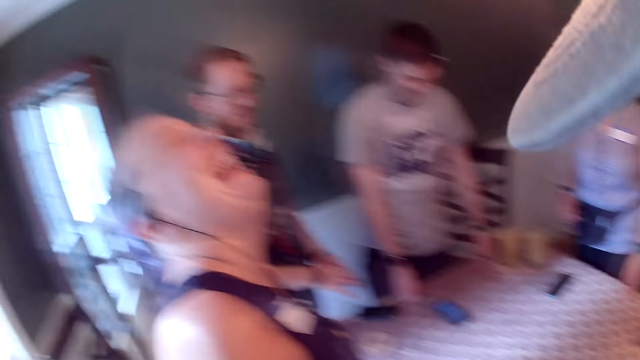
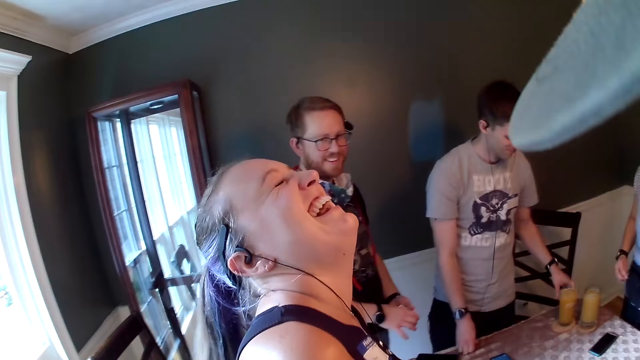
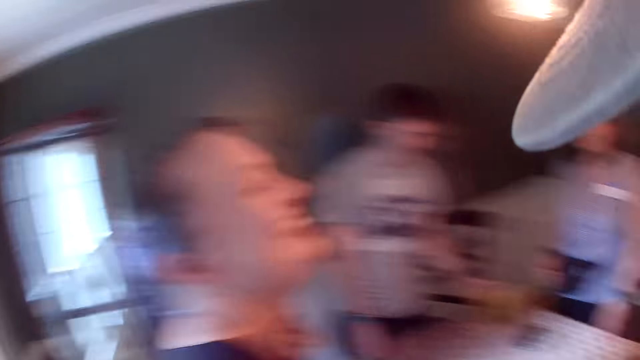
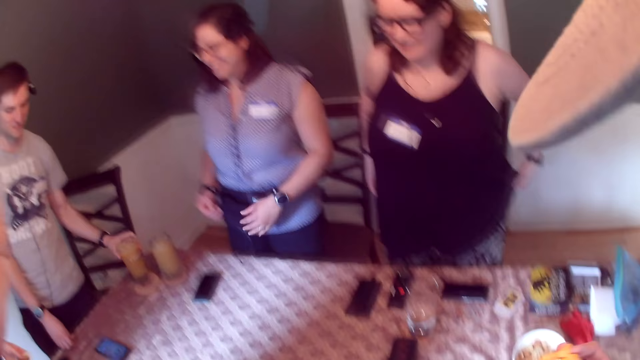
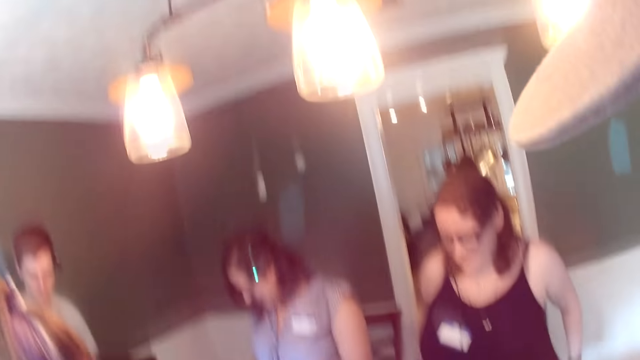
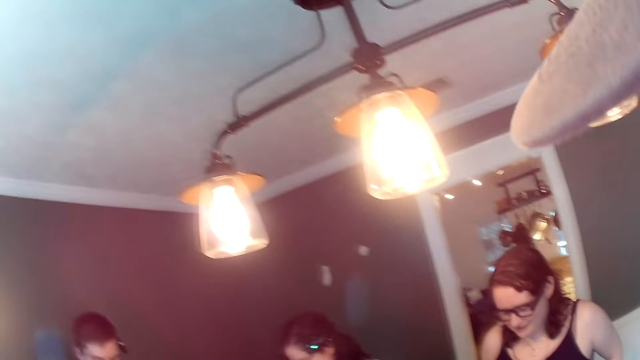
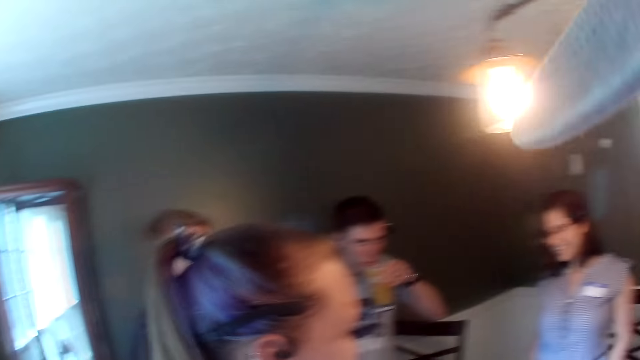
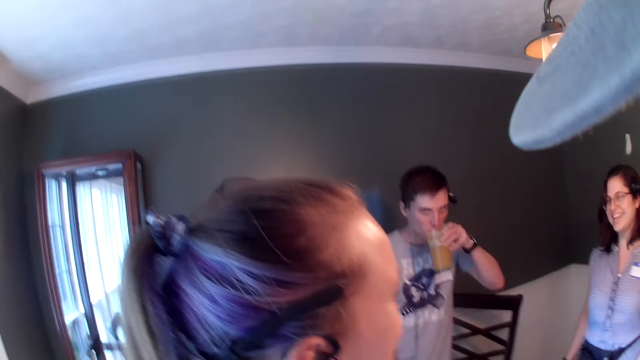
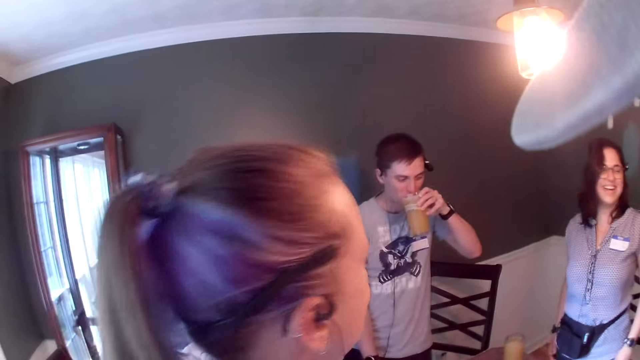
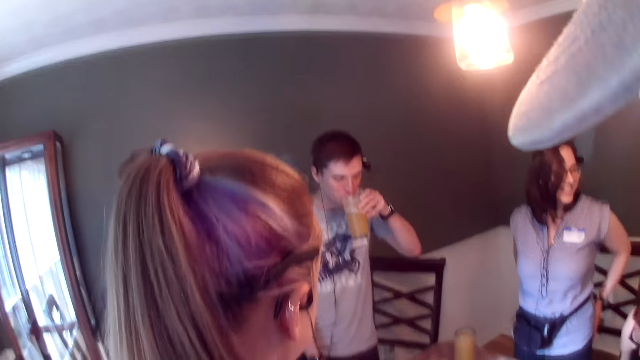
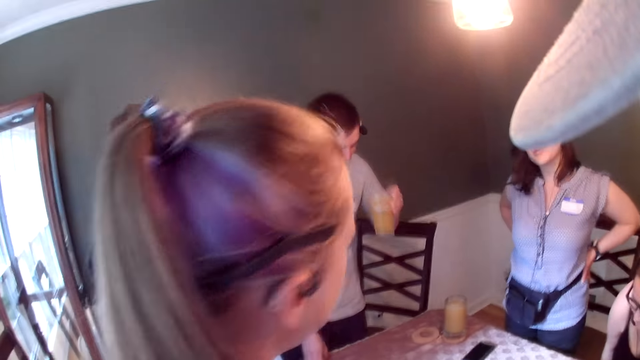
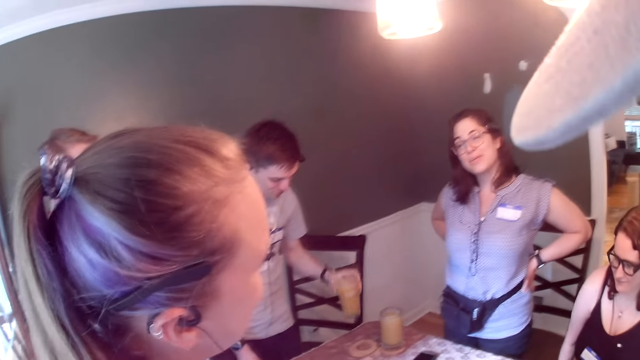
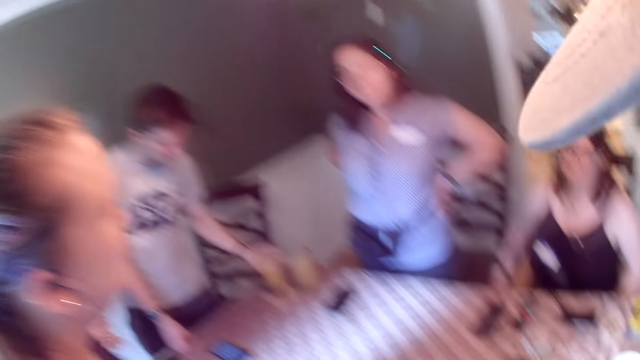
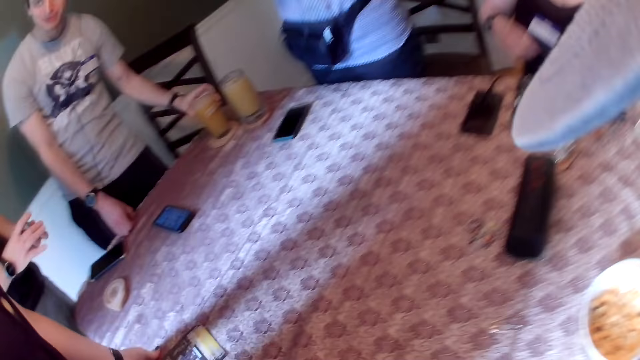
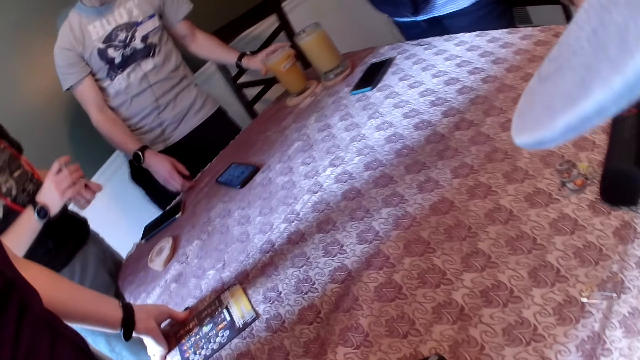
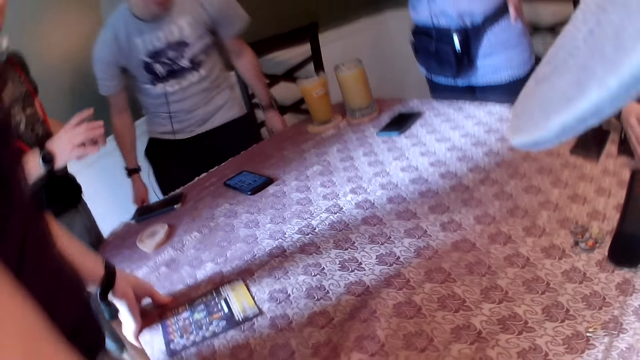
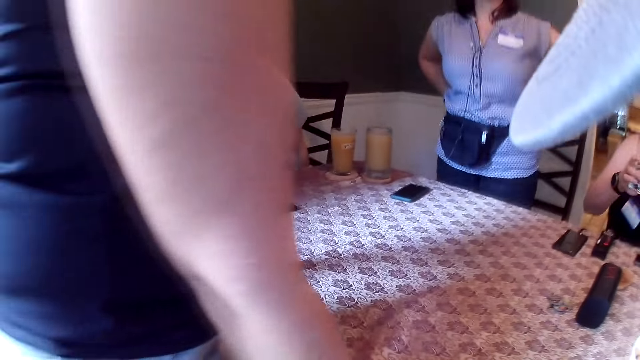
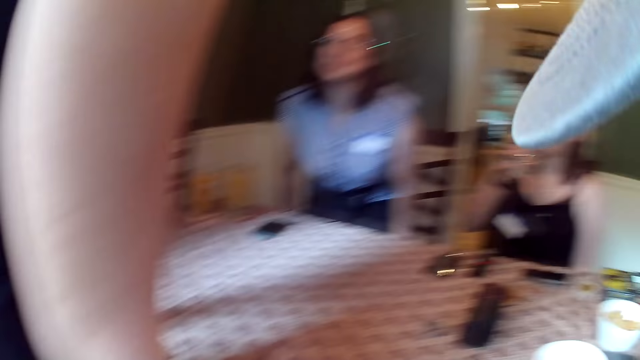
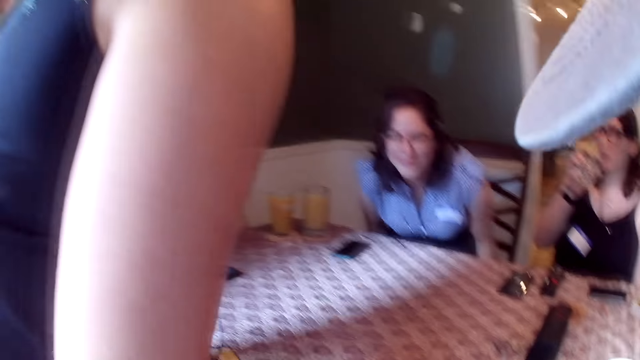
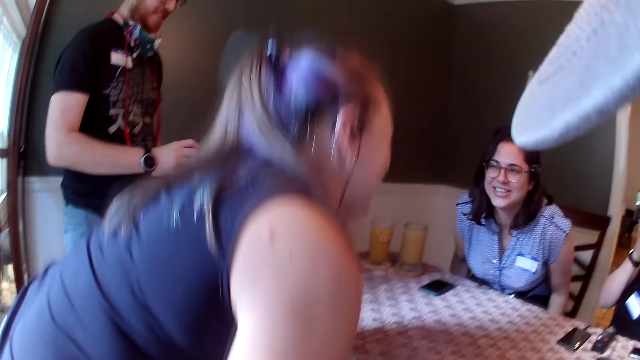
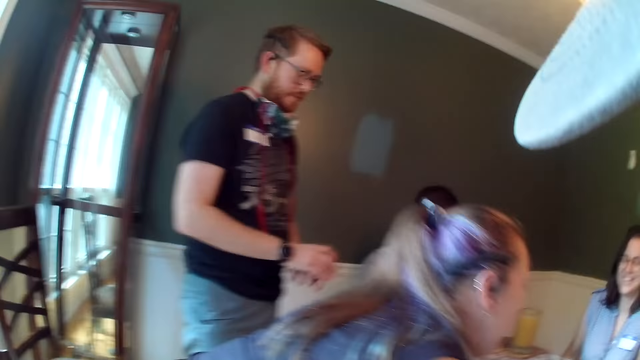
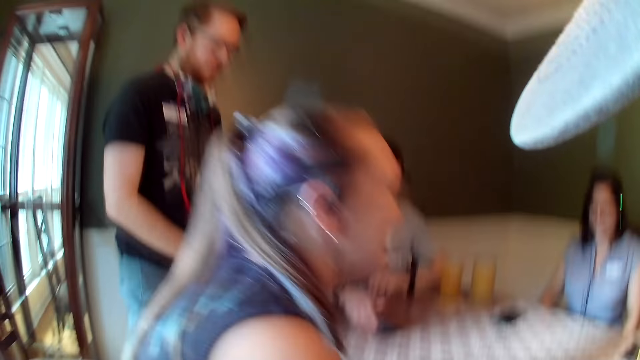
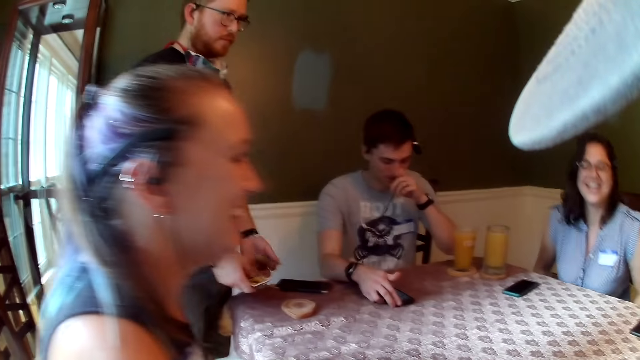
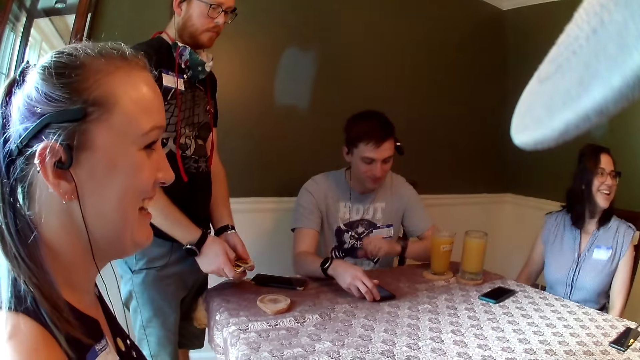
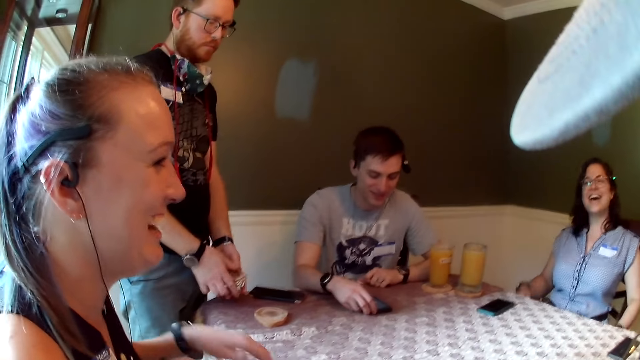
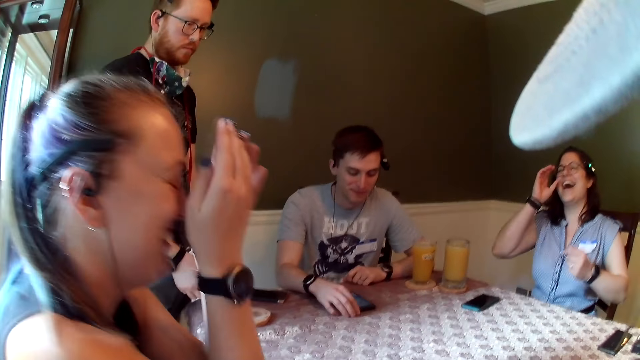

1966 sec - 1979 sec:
A man shuffles the cards with both hands. Another man picks a glass of juice from the dining table with his left hand. A woman touches her waist bag with her left hand. The camera wearer eats a chip with his right hand. The other man drinks from the glass of juice with his left hand. The woman places both hands on her waist. The woman talks to another woman. The other man drops the glass of juice on the dining table with his left hand. The second woman talks to the group of people. The other man sits on a dining chair. A third woman drinks from a glass of water with her right hand. The first woman sits on a dining chair. The second woman sits on a dining chair. The first man shuffles the cards with both hands. The other man touches a phone on the dining table with his right hand and scratches his nose with his left hand.

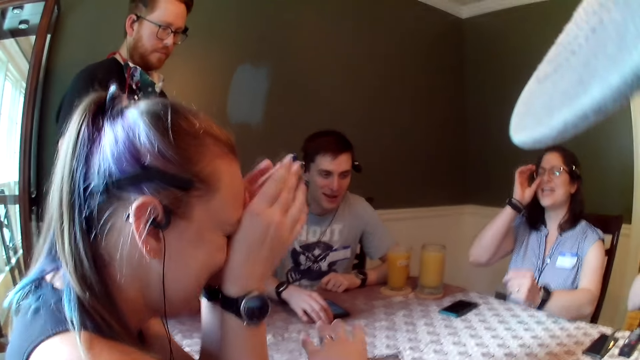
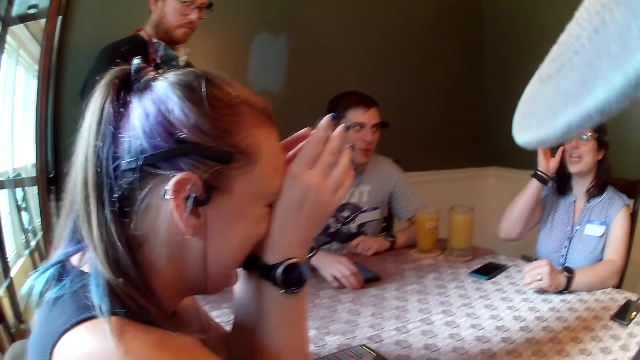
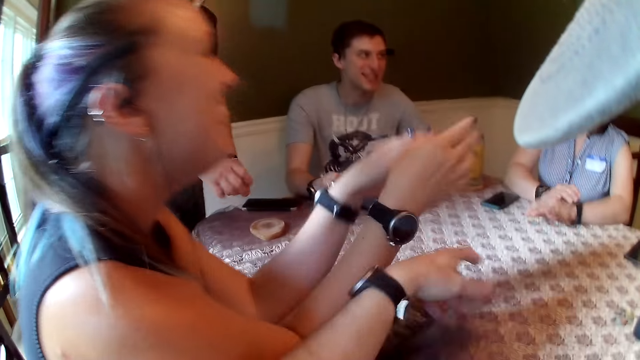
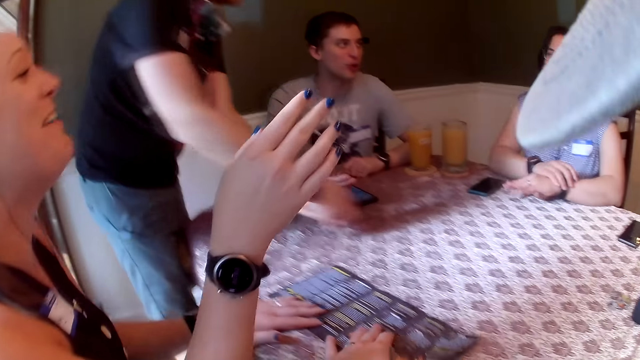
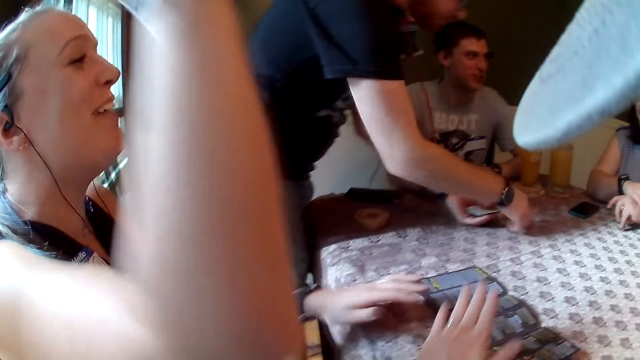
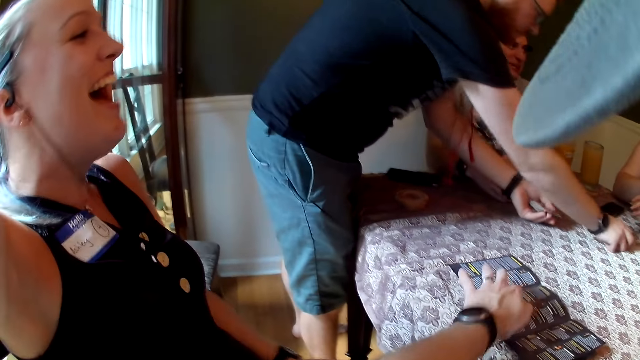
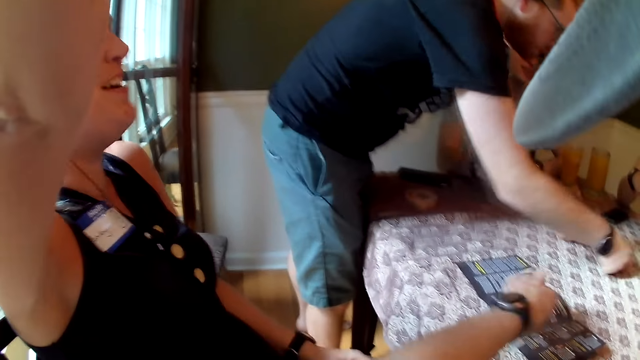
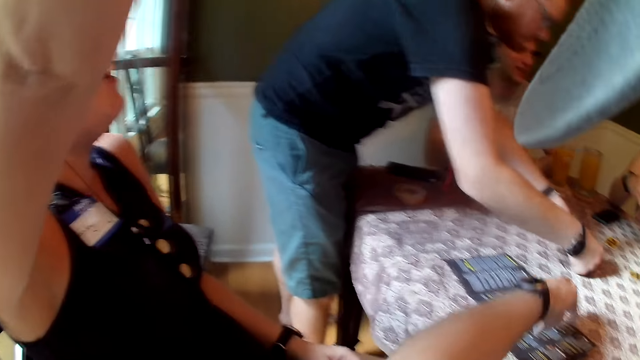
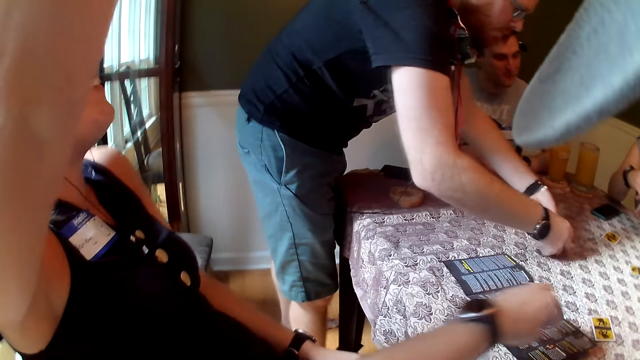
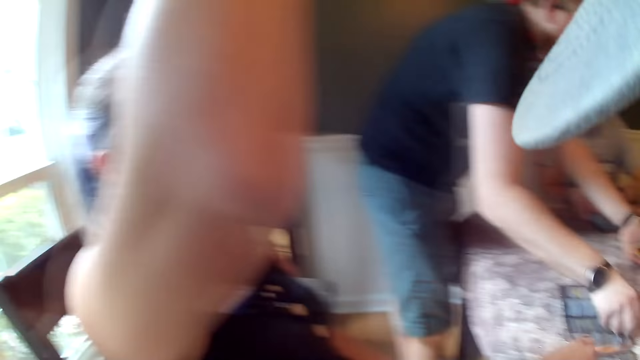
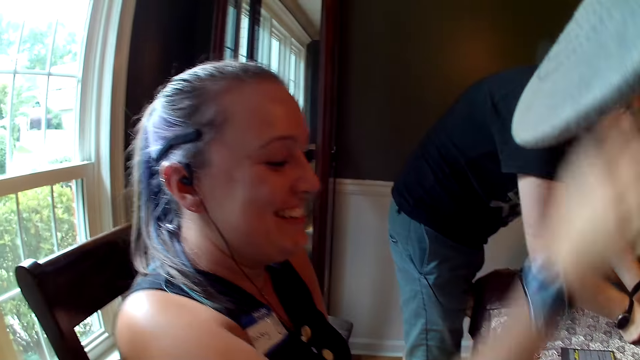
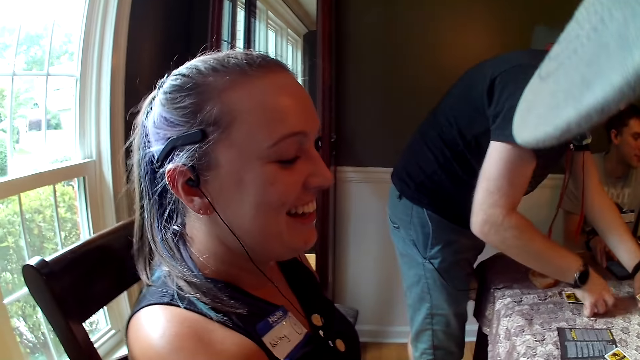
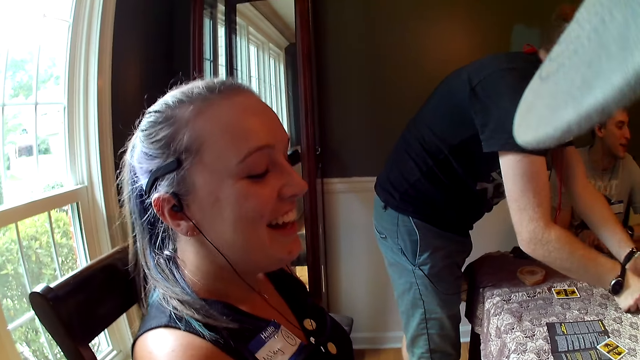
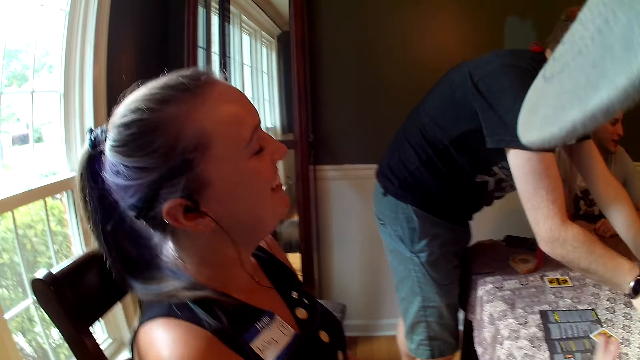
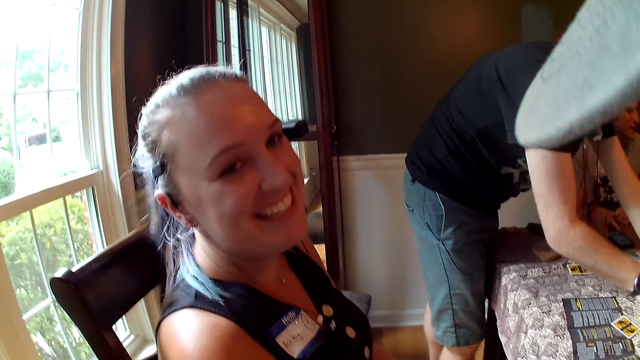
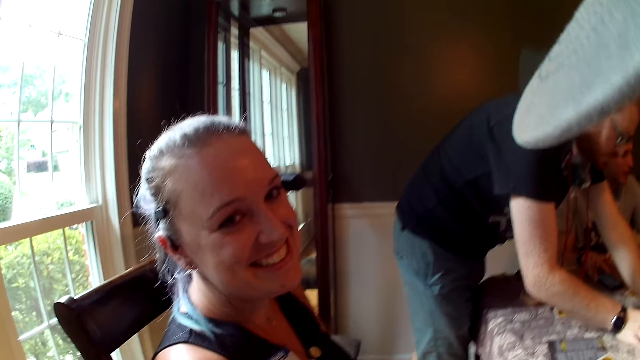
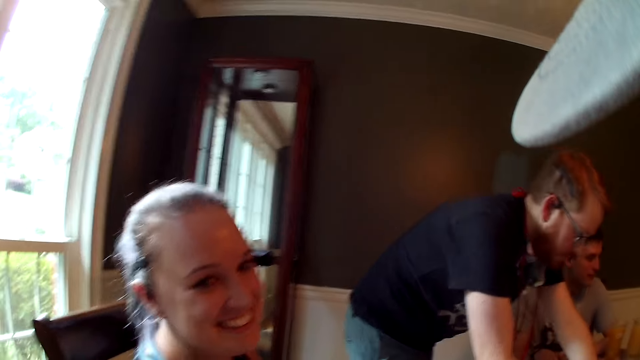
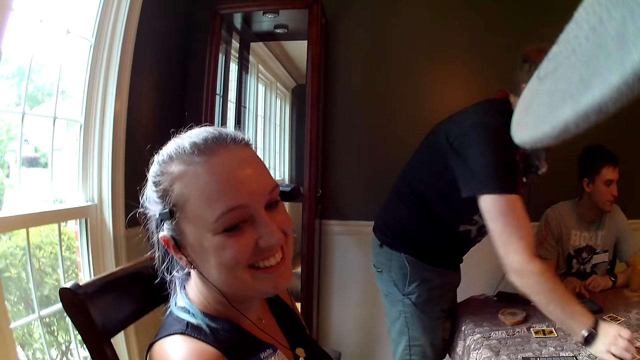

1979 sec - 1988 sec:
A woman covers her face with both hands. Another woman touches her glasses with her right hand and places her left hand on the dining table. The camera wearer opens a pamphlet on the dining table with his left hand. The other woman drops her right hand on the dining table and touches her wristwatch on her left wrist with her right hand. A man shares the cards among a group of people with his right hand. The camera wearer talks to the group of people.
